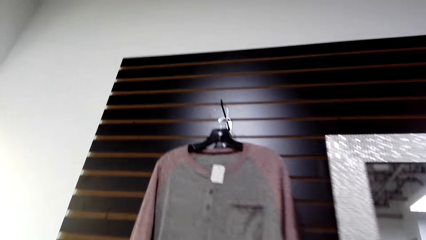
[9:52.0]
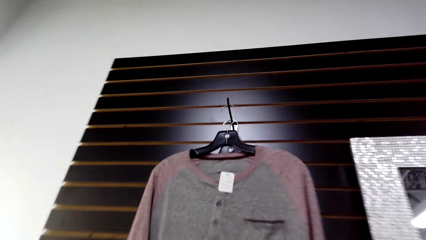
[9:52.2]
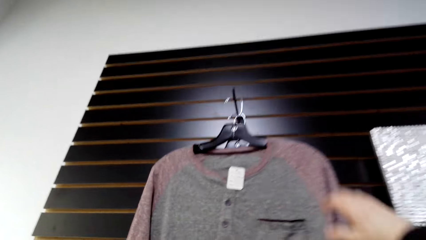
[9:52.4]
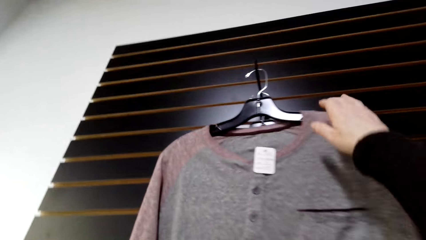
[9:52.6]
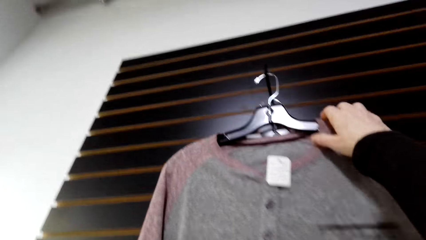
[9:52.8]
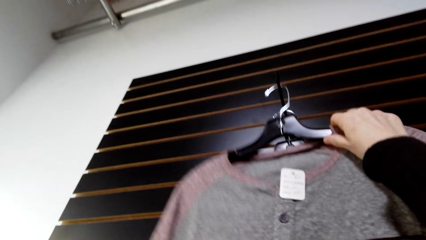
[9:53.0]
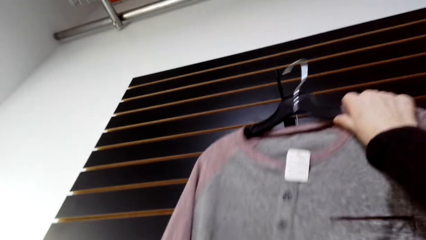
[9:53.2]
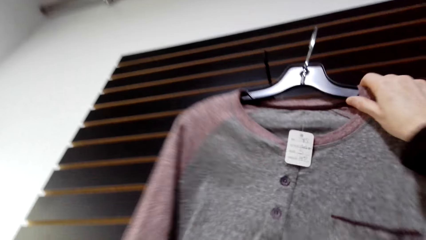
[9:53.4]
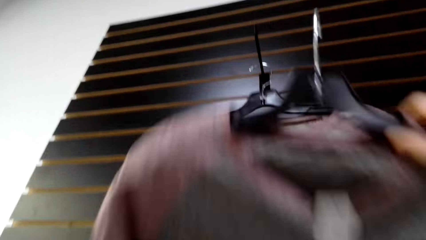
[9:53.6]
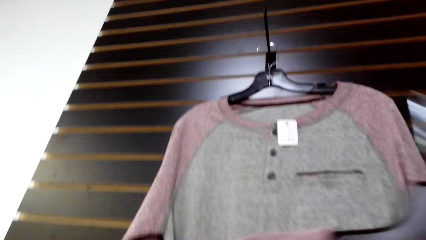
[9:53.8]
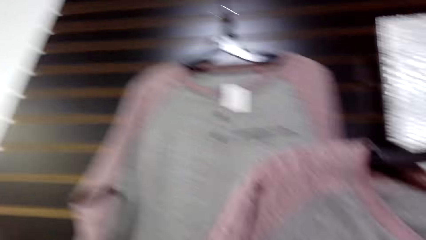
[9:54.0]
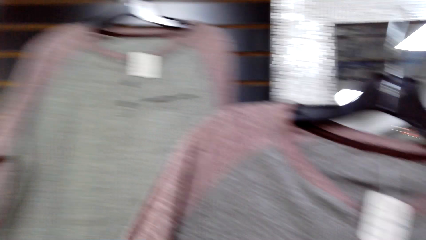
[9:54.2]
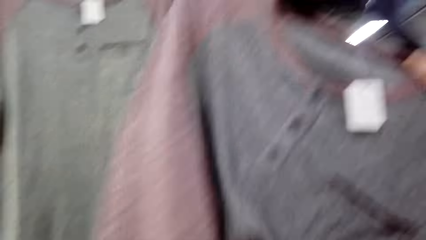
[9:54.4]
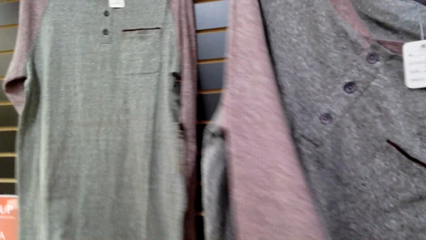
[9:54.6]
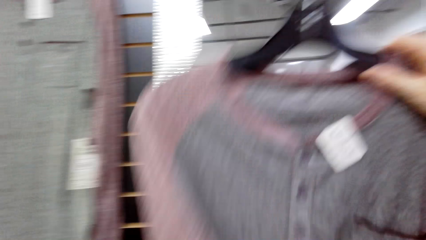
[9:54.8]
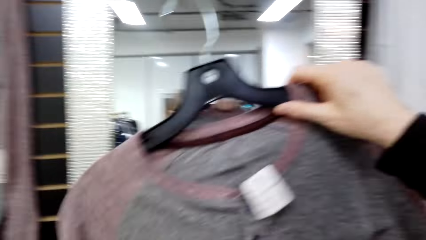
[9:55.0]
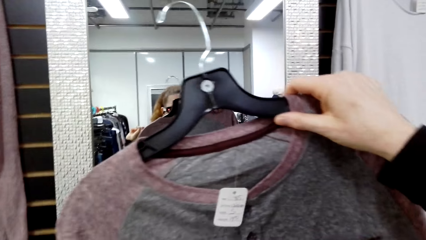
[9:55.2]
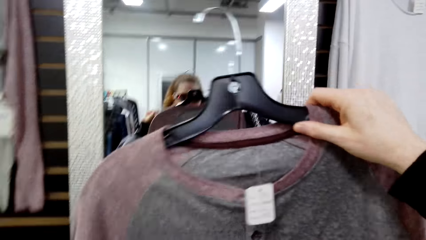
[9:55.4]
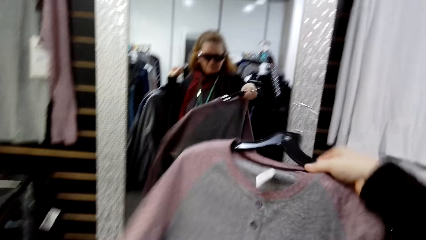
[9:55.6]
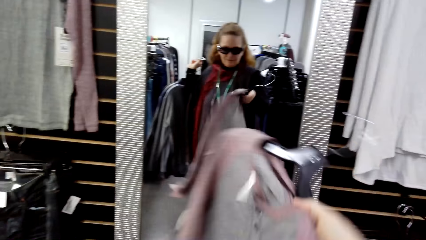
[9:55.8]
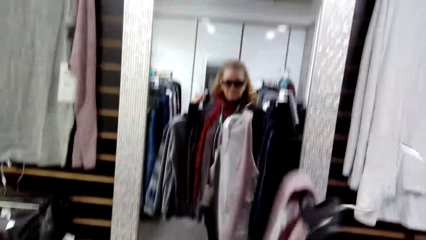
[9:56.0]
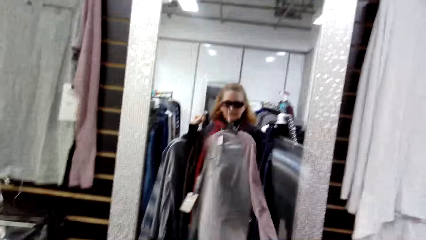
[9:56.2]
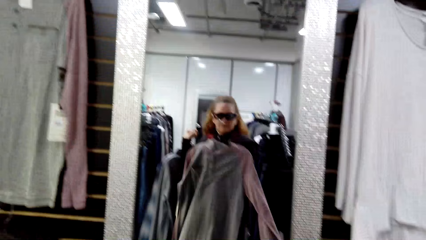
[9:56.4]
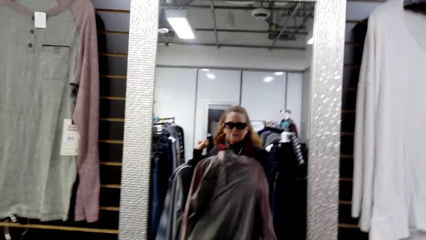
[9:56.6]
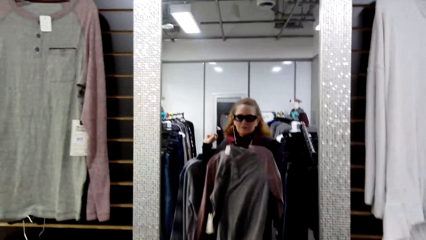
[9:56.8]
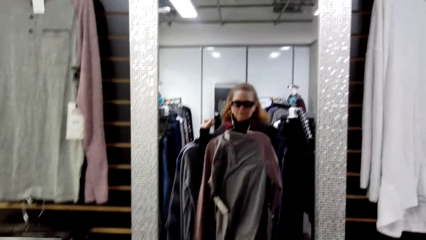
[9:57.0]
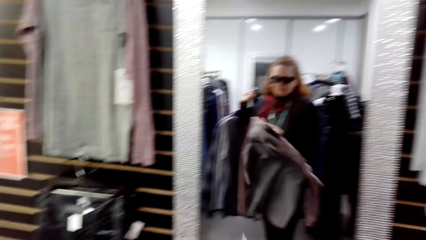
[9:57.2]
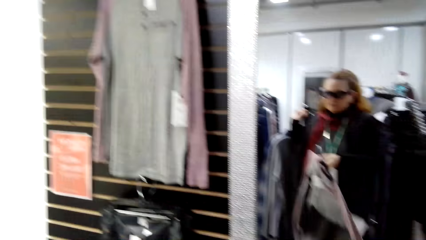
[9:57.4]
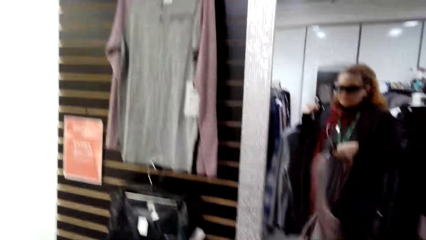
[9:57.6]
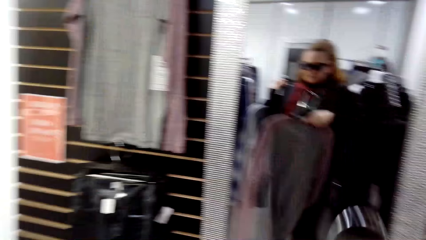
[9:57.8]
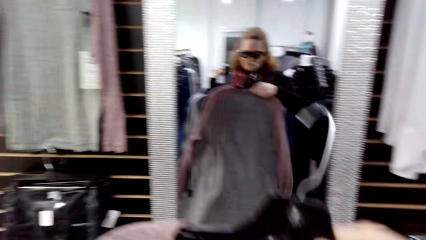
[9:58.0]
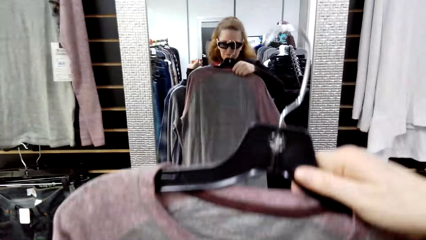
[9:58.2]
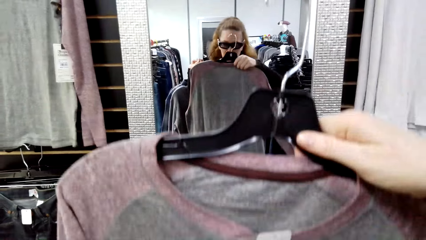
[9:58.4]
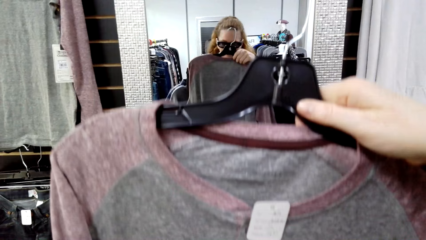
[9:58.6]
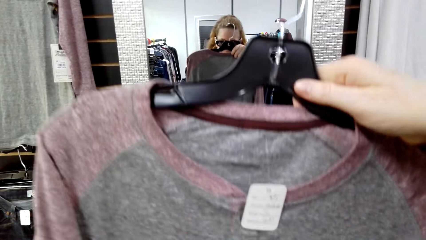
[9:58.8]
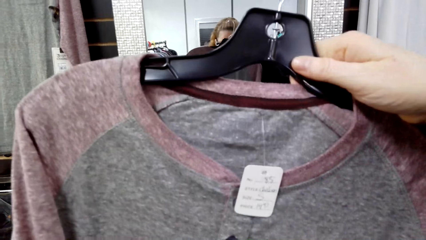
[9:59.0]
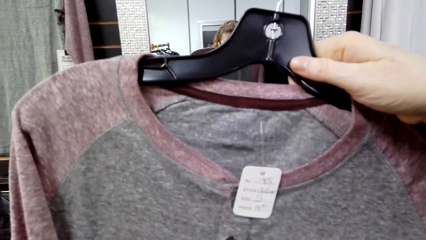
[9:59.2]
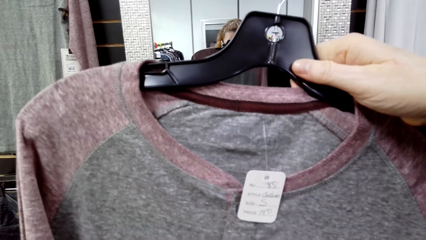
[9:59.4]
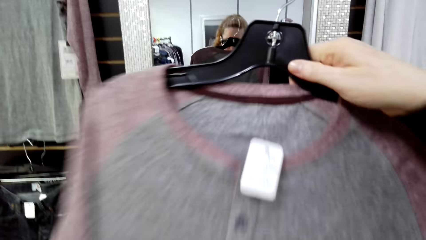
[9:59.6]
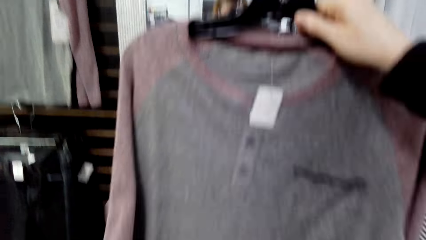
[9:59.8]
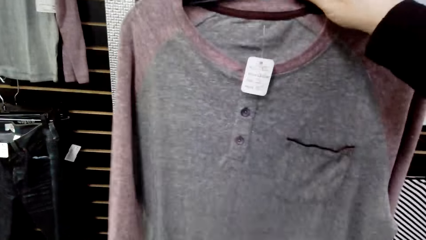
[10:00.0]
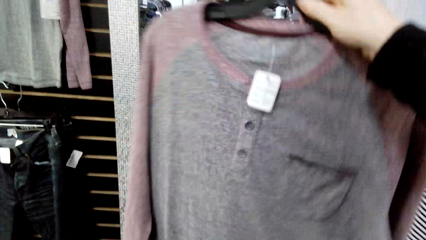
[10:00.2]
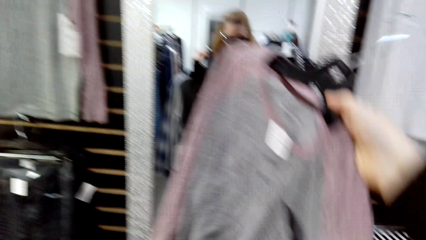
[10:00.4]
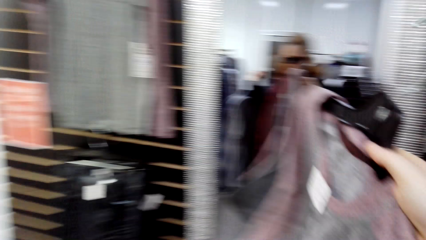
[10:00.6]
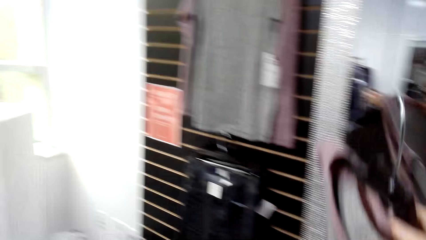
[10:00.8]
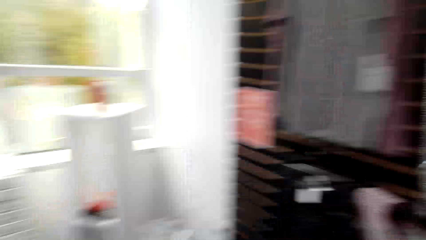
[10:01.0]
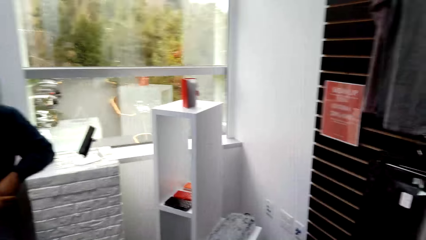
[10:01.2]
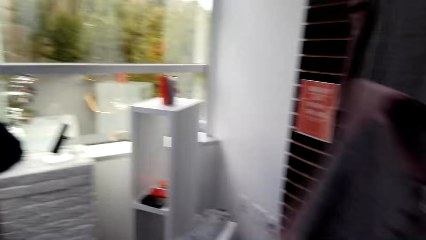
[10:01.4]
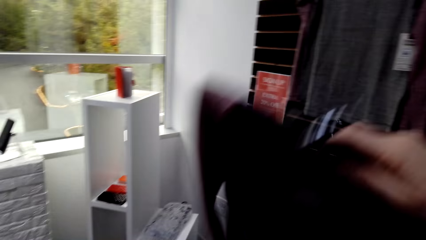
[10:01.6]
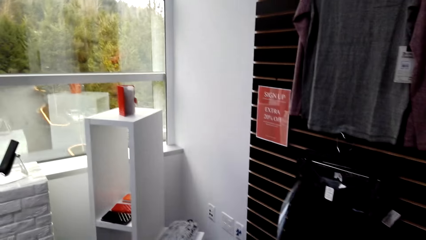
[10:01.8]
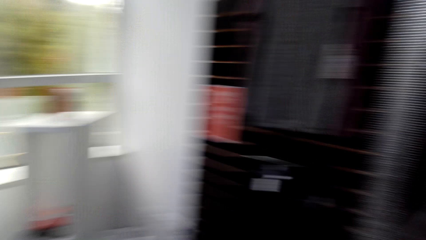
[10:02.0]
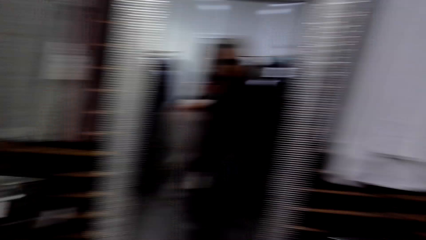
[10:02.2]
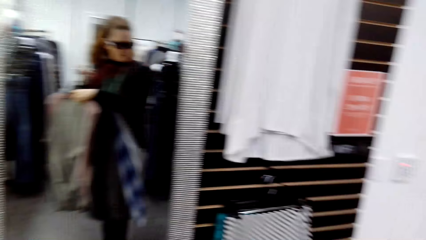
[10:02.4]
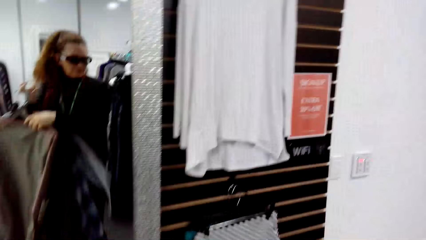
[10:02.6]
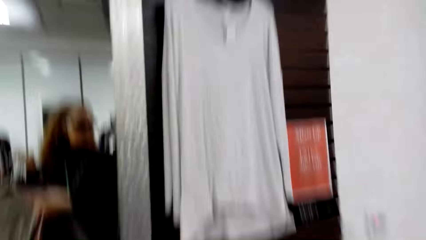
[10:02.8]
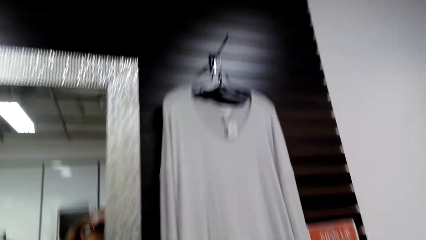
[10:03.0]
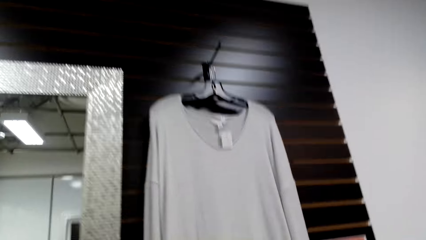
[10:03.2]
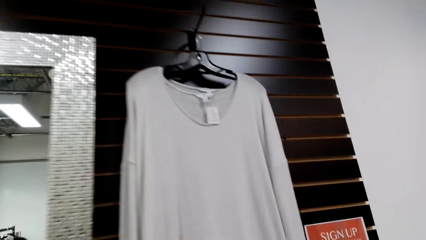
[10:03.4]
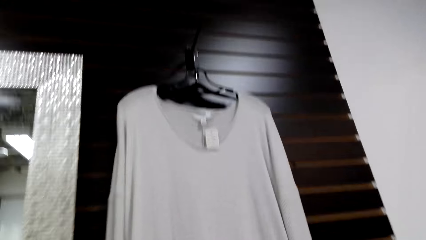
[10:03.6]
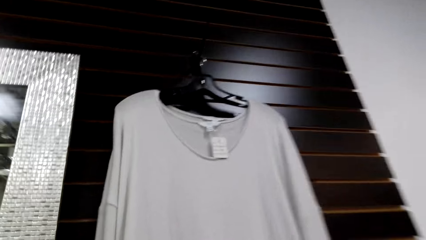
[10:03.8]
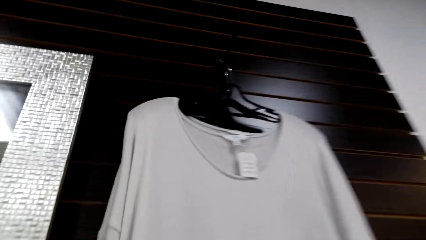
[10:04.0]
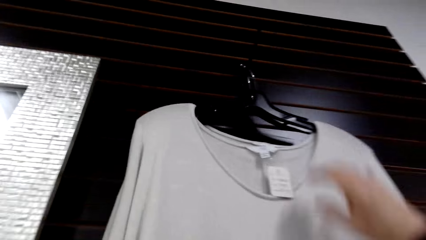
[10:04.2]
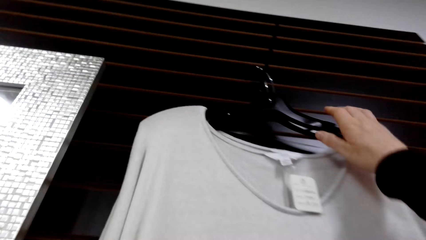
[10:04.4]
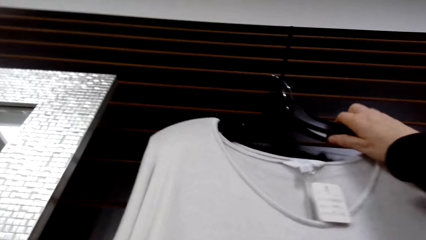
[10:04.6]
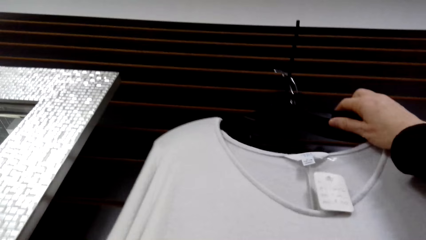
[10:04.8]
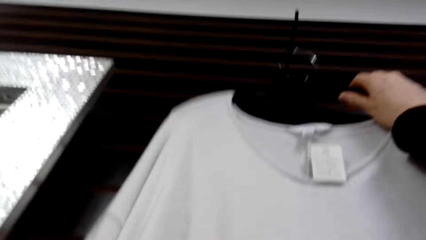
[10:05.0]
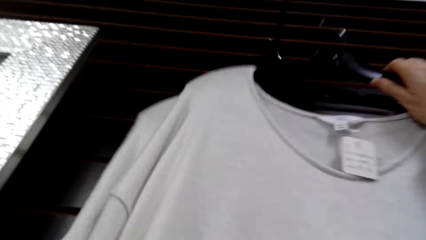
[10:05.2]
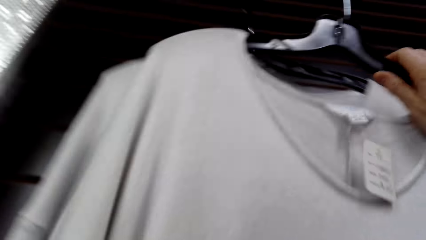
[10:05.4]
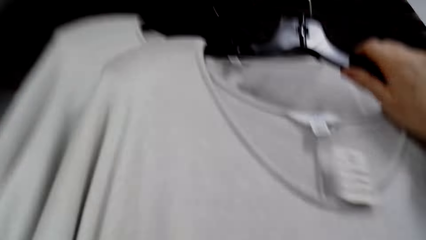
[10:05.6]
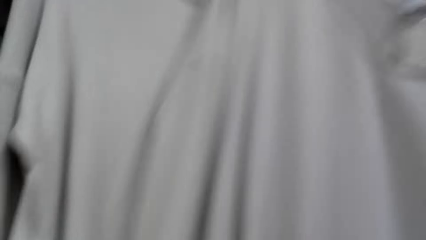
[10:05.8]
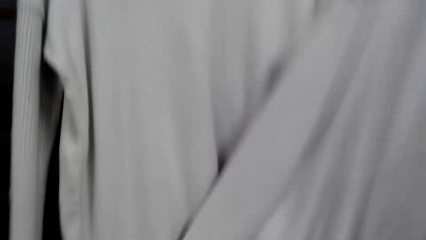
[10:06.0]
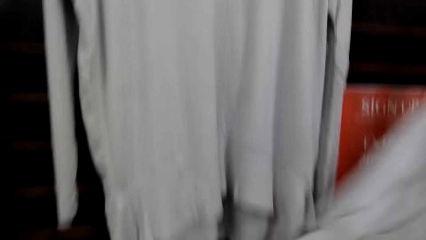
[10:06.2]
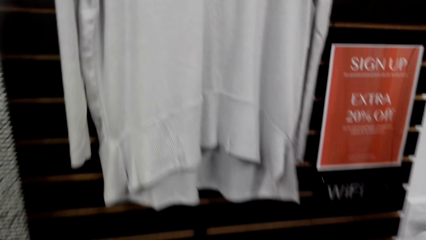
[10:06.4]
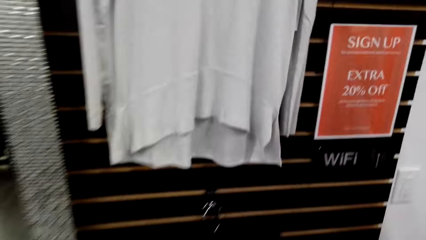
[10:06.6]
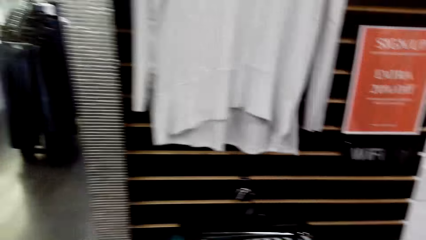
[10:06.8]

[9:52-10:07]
The camera wearer picks up a cloth. A woman picks the cloth from the handrail with the right hand and holds the cloth with the right hand. The camera wearer looks at the mirror, fits the cloth and looks at the cloth. They look around. The woman picks the cloth from the hanger. The camera wearer looks around. They pick up a cloth. The woman picks the cloth from the hanger.
